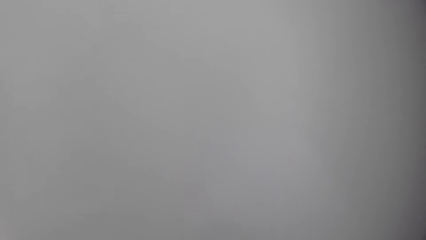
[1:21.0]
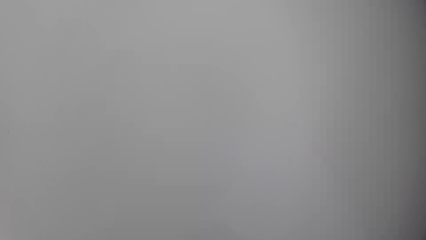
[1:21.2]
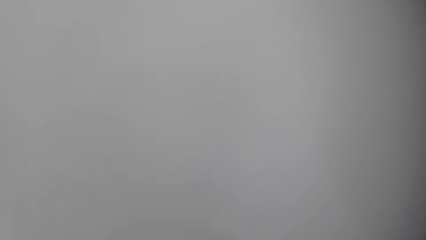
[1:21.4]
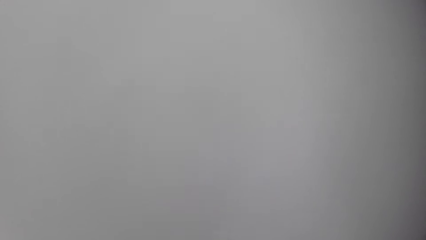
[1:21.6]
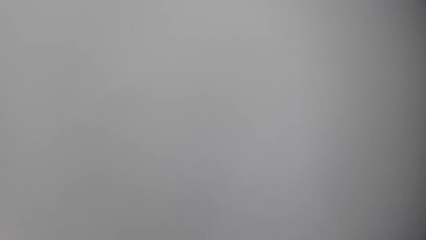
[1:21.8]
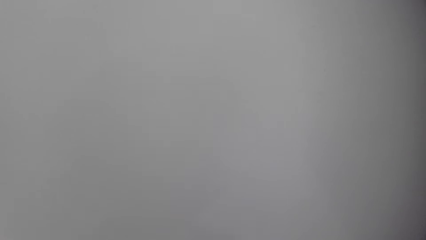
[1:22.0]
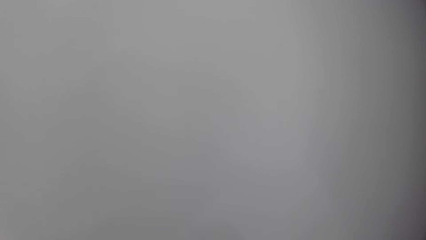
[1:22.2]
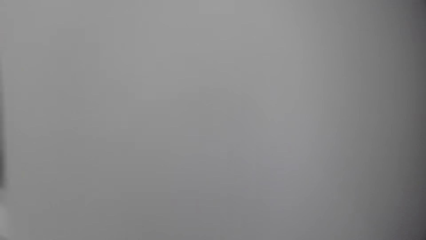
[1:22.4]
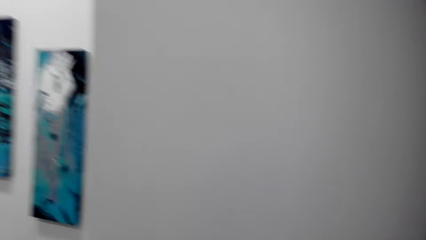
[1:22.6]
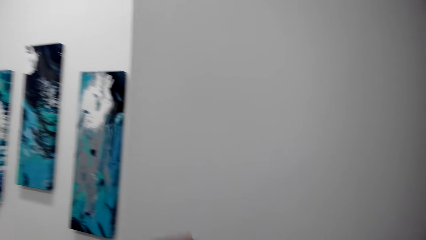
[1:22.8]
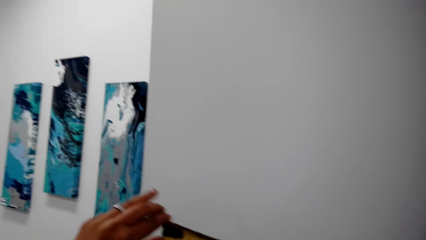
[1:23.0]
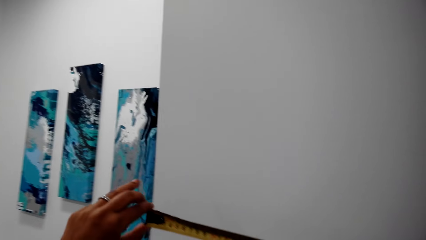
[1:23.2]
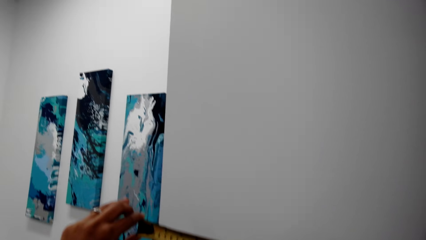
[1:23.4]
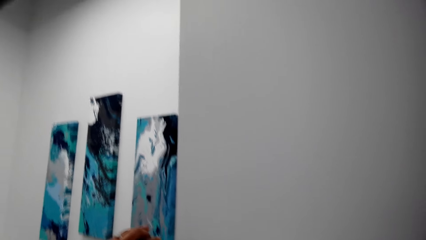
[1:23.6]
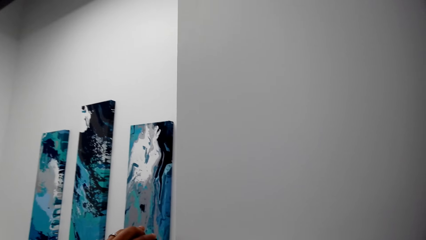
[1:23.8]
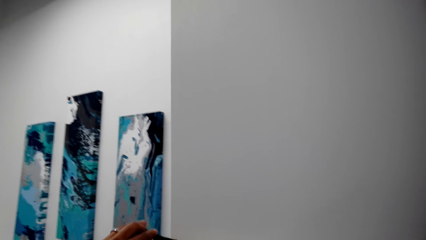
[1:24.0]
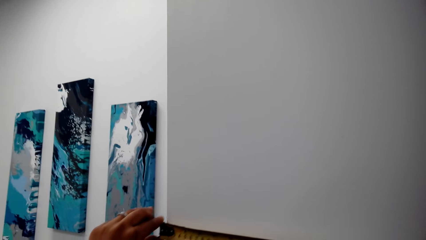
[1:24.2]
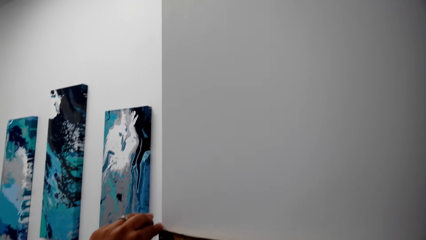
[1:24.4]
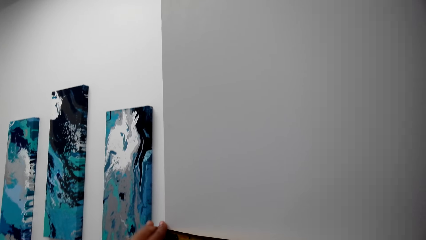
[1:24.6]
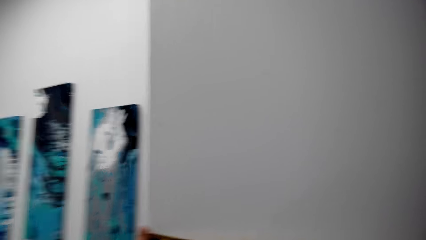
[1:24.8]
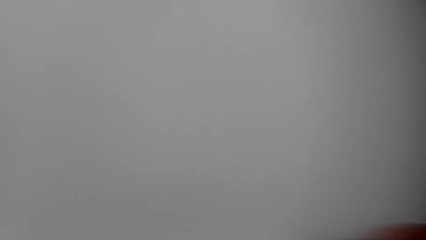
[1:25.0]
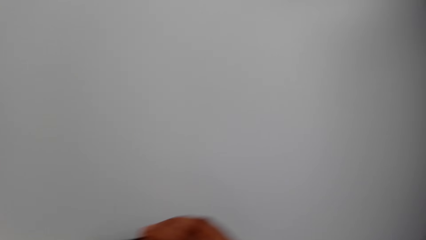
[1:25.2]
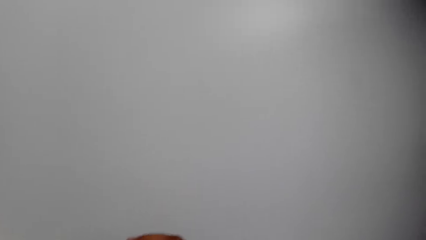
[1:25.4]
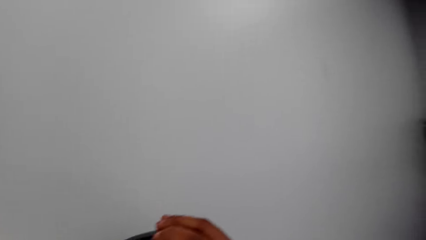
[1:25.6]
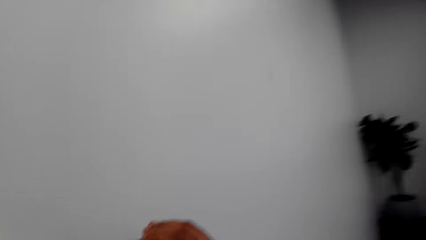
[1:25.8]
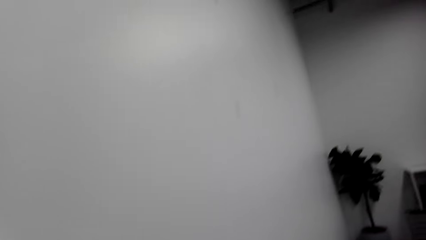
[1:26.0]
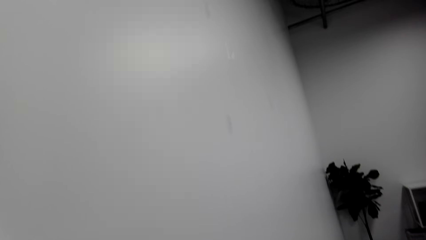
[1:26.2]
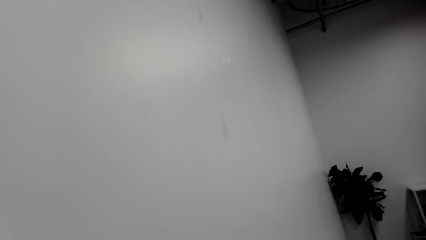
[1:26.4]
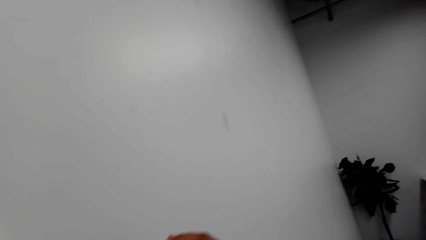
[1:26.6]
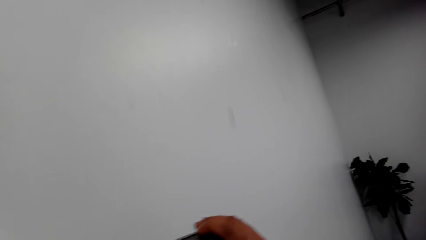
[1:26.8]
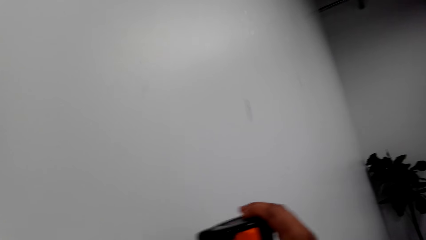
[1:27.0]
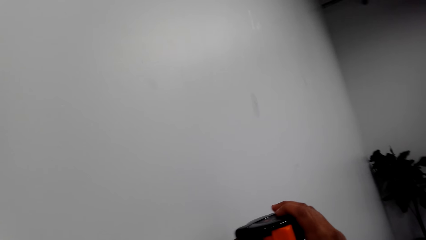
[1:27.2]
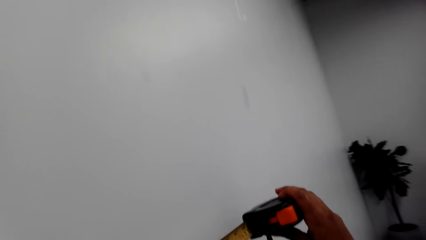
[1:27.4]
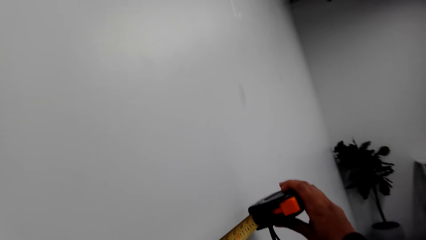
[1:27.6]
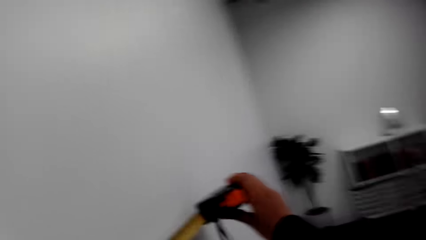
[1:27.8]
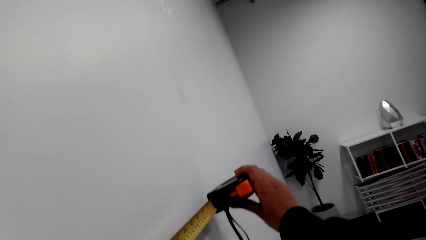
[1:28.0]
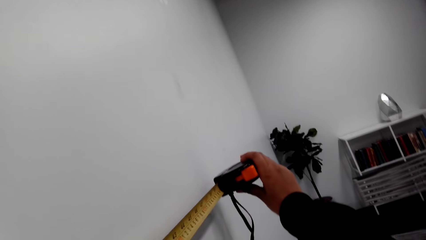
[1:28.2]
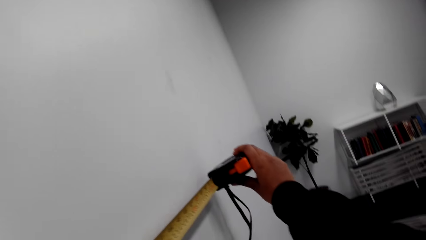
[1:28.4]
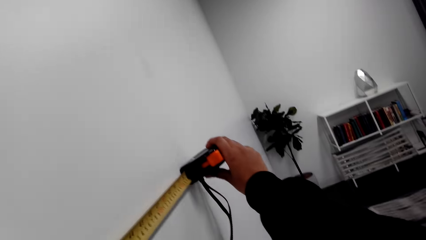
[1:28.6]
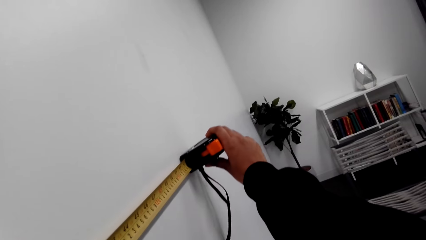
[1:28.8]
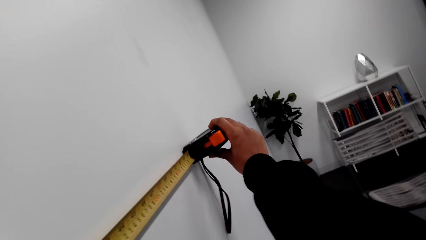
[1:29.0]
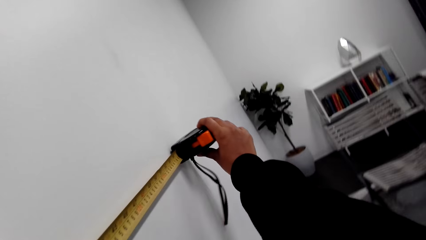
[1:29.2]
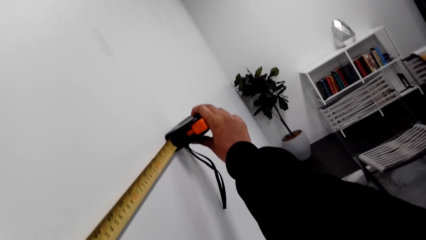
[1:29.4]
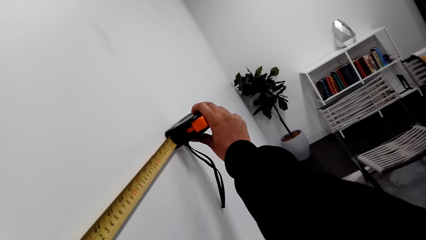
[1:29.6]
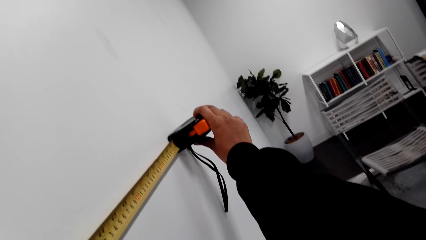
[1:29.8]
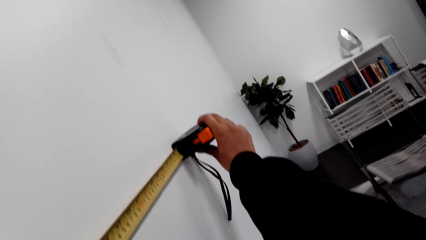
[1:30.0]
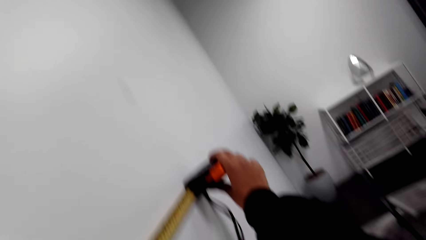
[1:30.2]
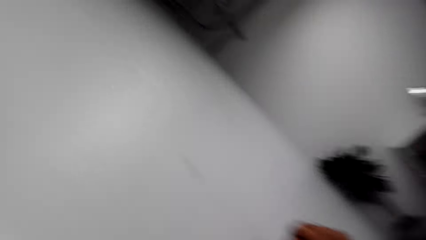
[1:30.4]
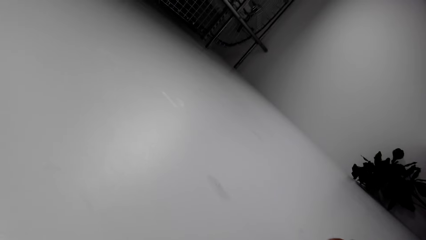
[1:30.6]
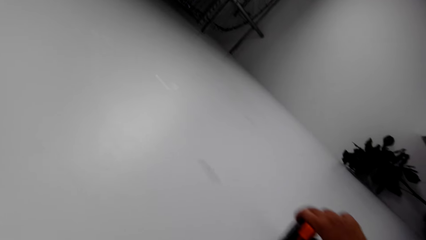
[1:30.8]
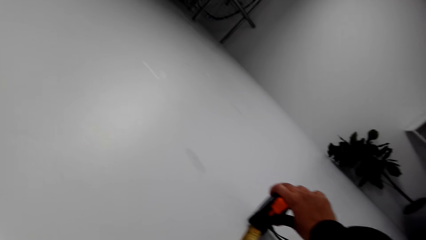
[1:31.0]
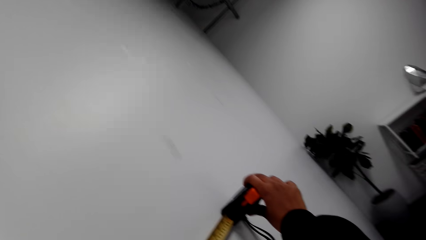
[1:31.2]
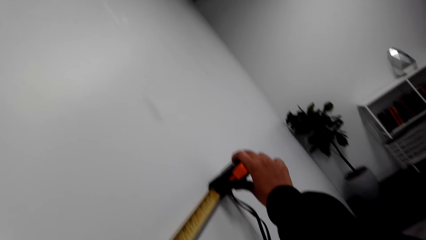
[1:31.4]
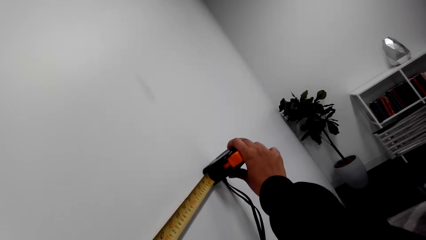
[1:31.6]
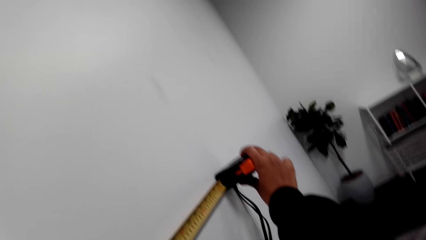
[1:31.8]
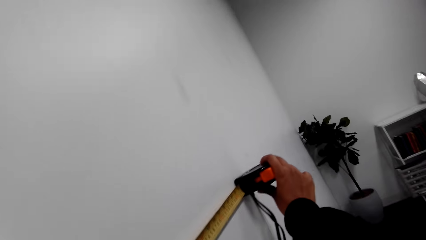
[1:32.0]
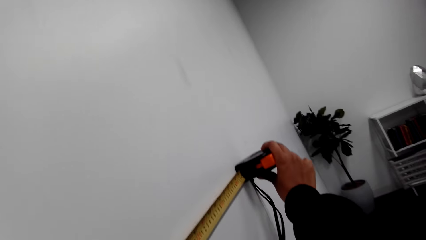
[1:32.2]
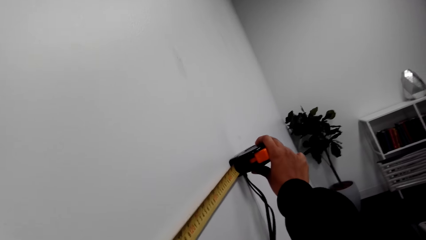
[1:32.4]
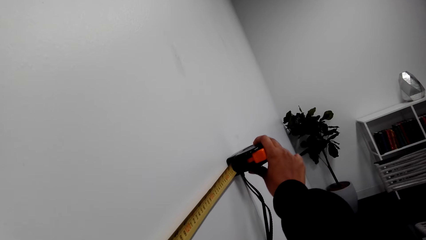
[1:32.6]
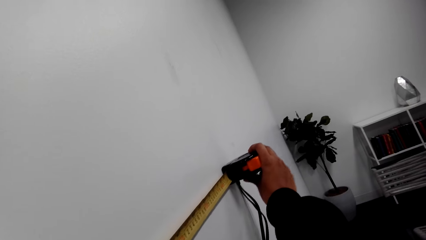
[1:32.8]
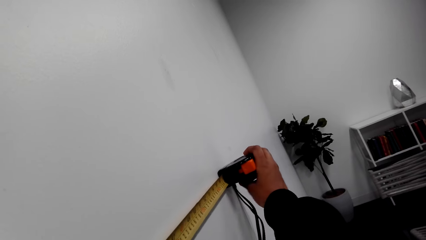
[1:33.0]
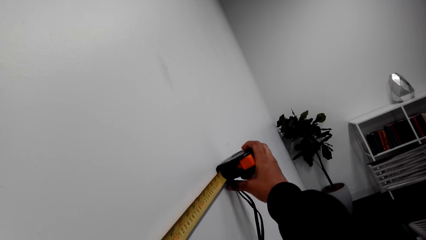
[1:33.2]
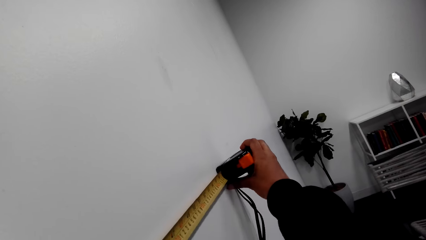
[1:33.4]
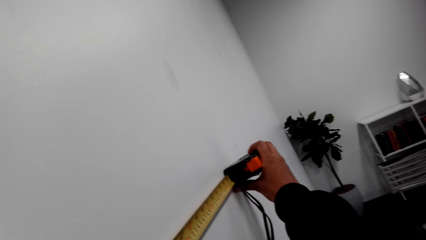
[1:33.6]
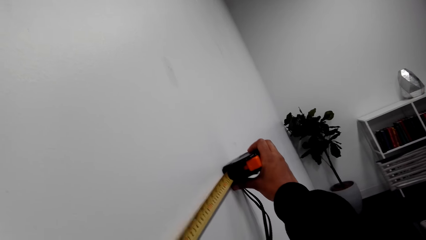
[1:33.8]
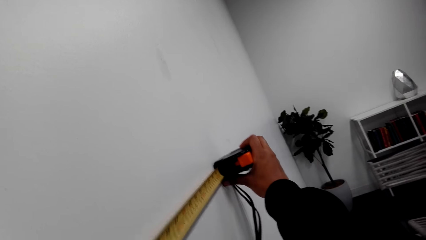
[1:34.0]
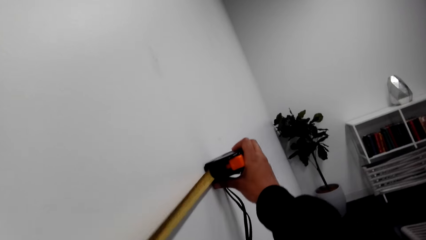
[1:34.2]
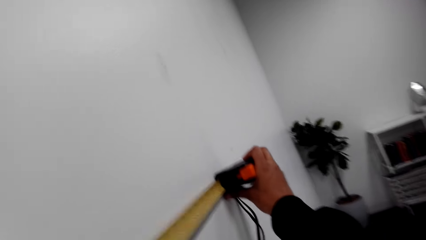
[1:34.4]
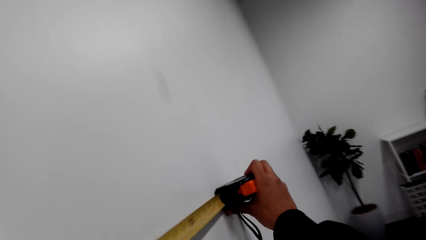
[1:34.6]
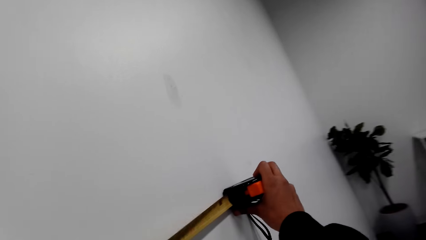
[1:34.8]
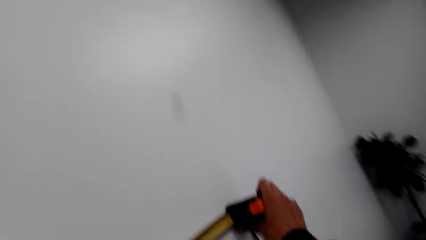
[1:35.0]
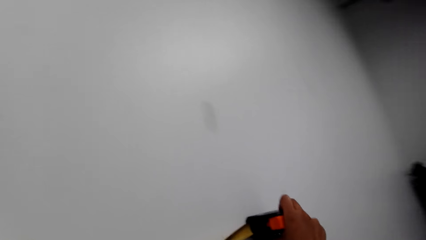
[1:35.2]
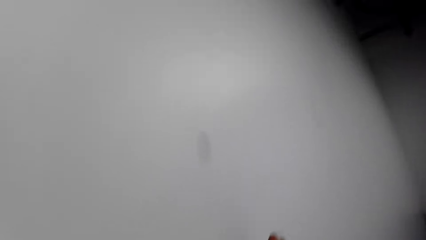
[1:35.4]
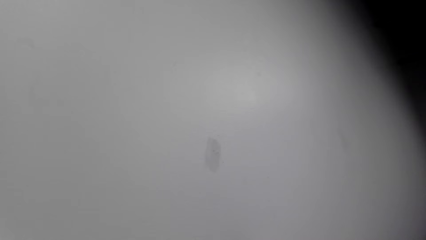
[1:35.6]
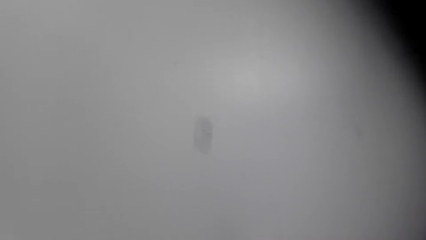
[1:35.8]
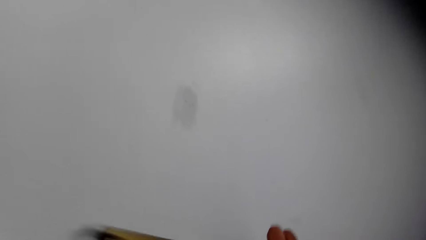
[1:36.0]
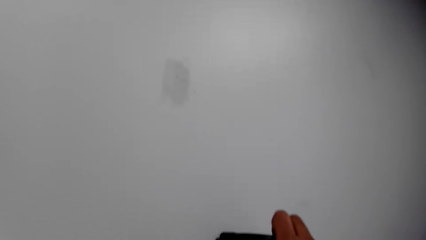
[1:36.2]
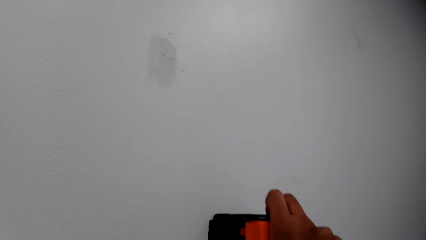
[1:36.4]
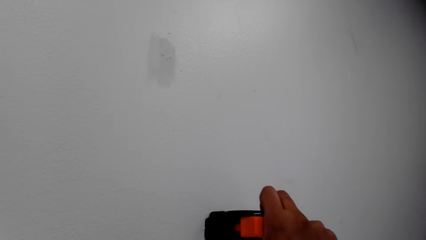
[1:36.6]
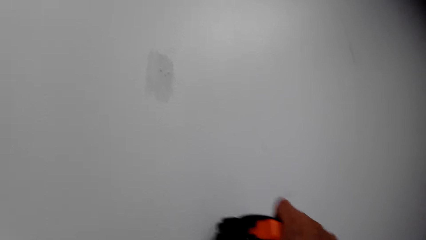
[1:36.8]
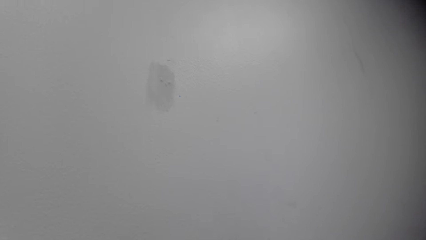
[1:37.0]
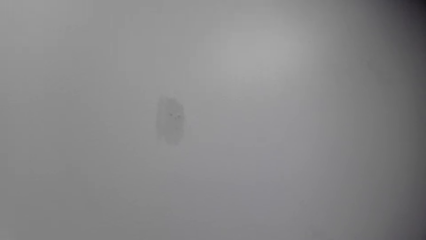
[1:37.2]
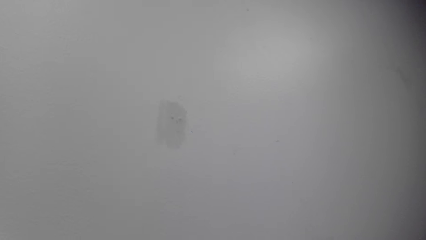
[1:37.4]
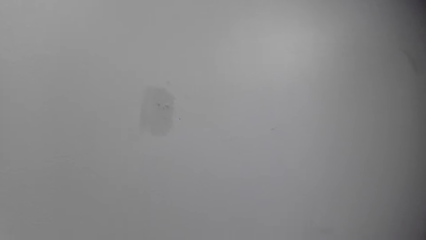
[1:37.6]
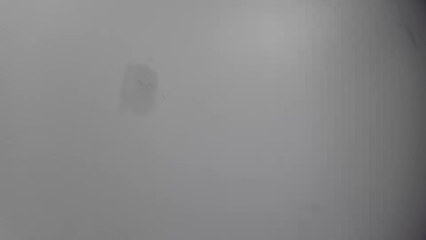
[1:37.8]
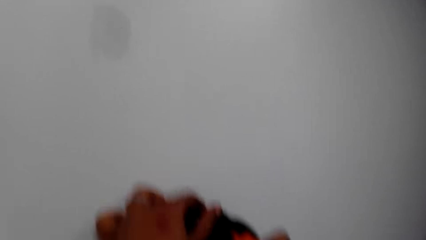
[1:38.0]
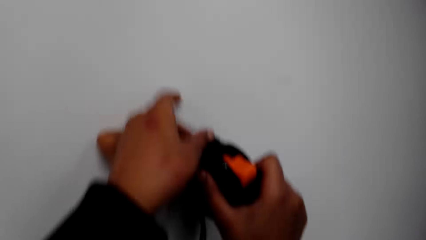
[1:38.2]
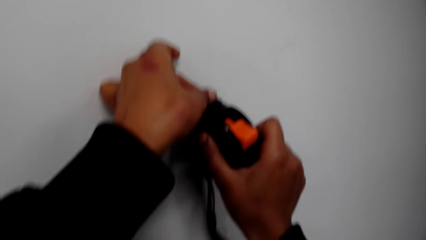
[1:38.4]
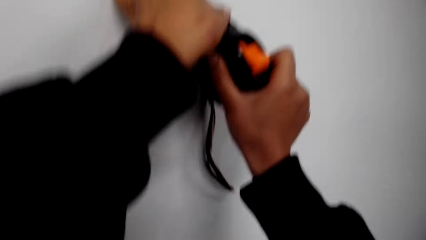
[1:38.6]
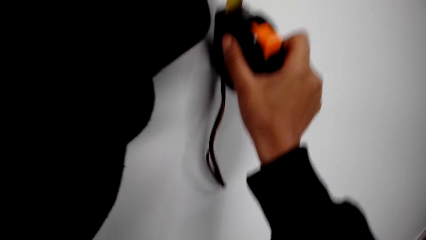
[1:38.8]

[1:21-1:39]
The camera wearer looks around. They hold a paper roll. They measure on the wall with a tape measure. They measure the paper roll with the tape measure. They walk around.
